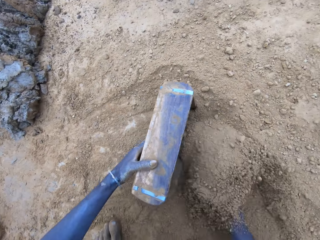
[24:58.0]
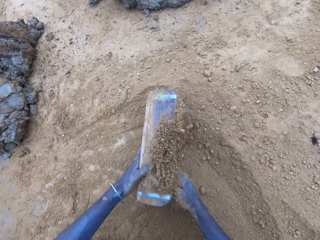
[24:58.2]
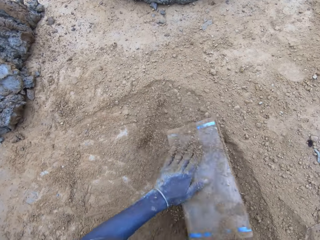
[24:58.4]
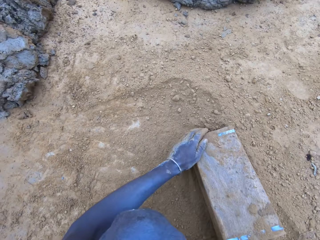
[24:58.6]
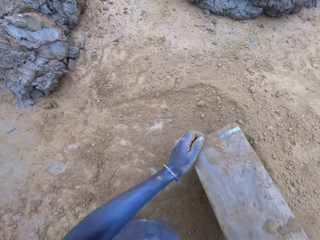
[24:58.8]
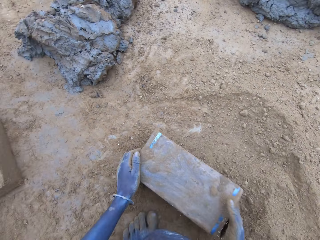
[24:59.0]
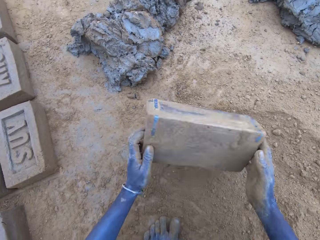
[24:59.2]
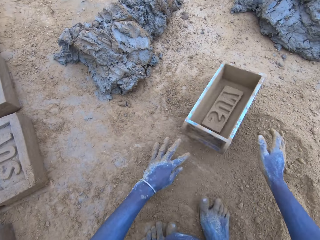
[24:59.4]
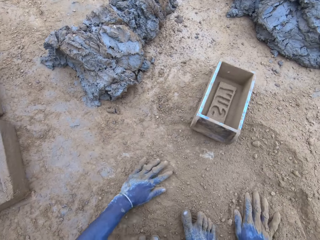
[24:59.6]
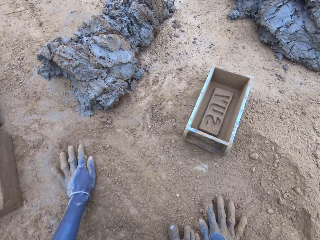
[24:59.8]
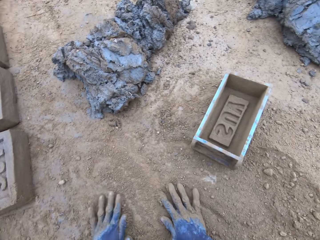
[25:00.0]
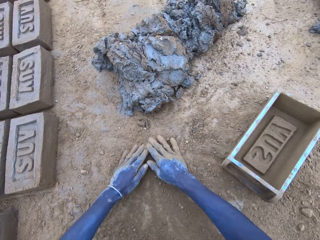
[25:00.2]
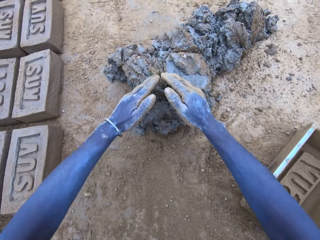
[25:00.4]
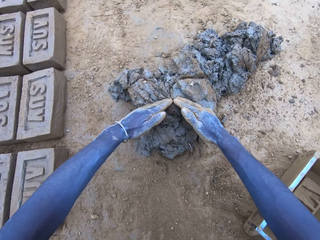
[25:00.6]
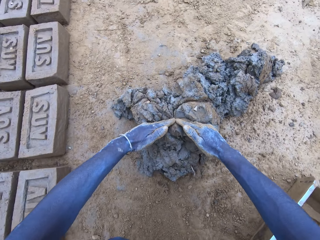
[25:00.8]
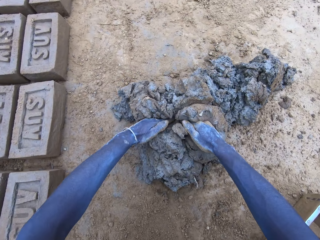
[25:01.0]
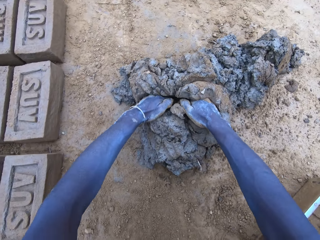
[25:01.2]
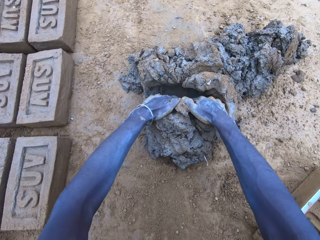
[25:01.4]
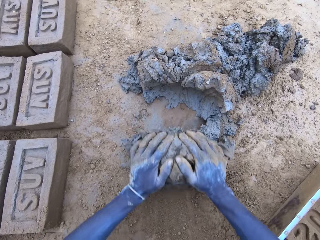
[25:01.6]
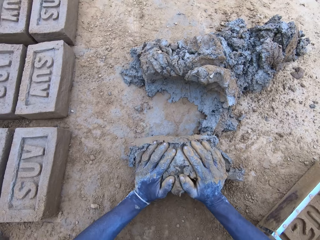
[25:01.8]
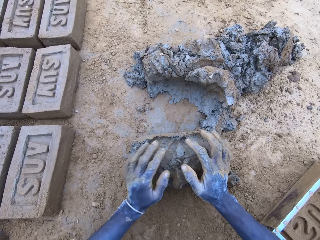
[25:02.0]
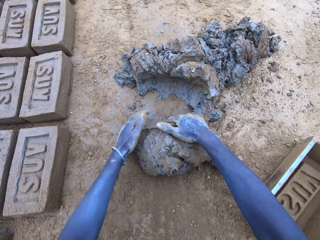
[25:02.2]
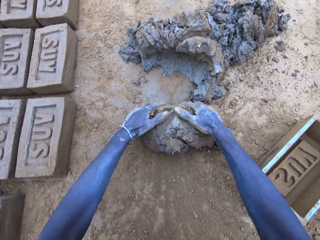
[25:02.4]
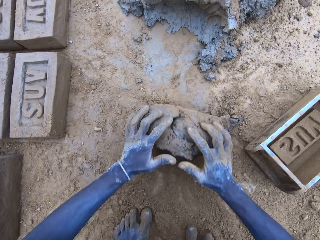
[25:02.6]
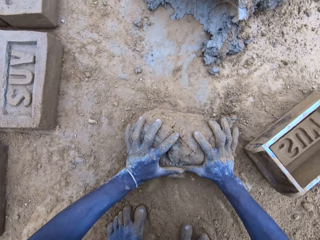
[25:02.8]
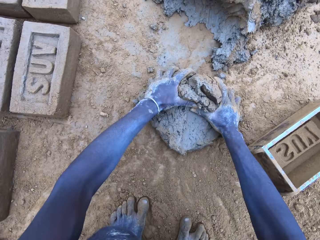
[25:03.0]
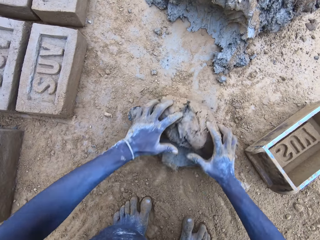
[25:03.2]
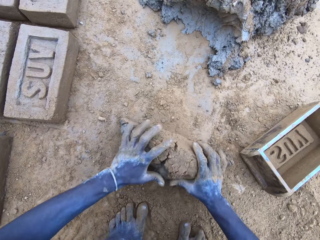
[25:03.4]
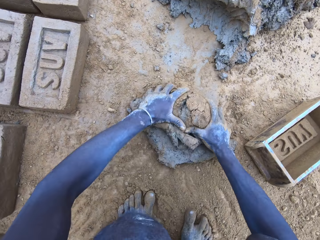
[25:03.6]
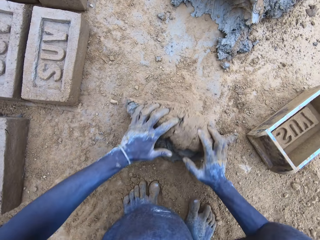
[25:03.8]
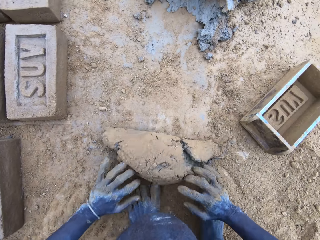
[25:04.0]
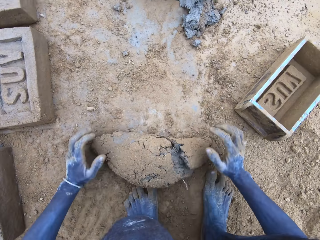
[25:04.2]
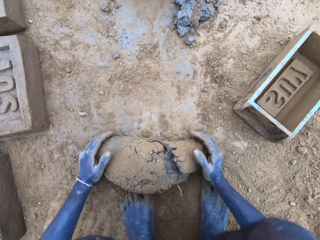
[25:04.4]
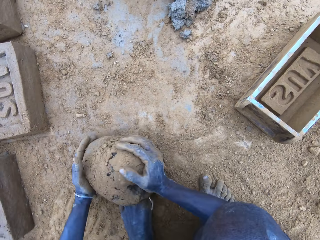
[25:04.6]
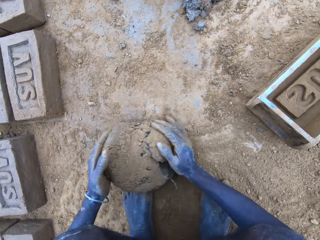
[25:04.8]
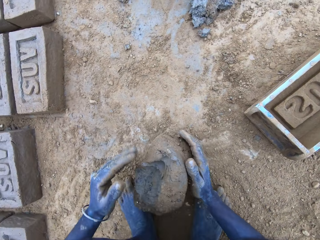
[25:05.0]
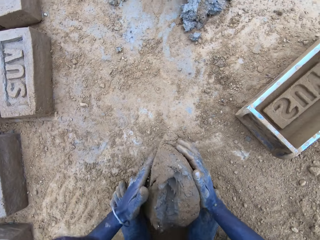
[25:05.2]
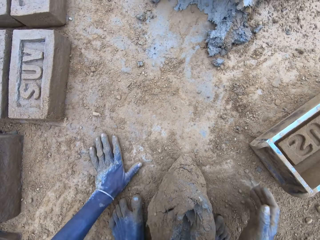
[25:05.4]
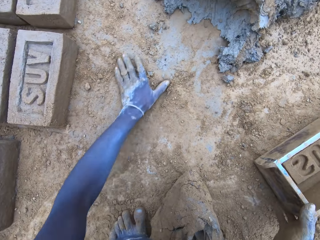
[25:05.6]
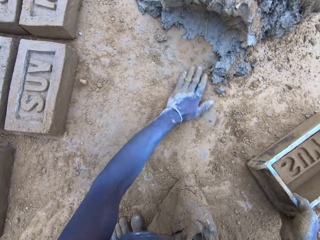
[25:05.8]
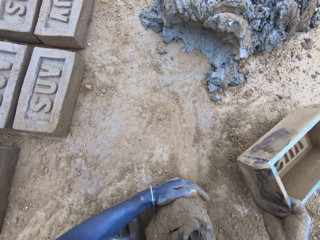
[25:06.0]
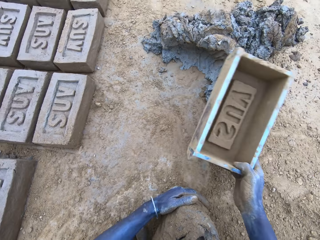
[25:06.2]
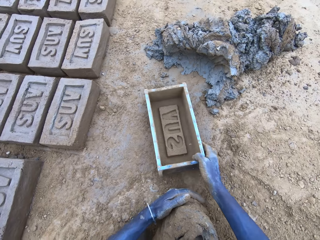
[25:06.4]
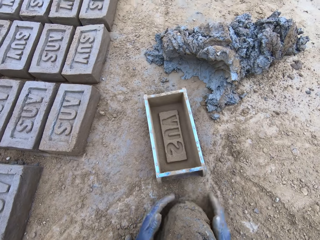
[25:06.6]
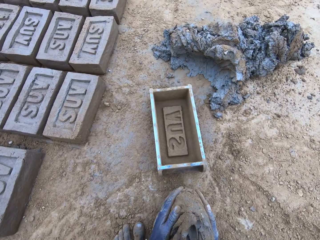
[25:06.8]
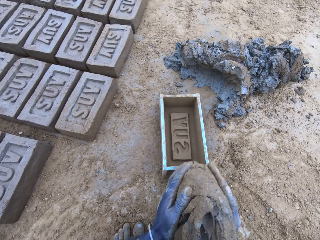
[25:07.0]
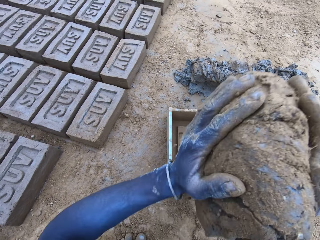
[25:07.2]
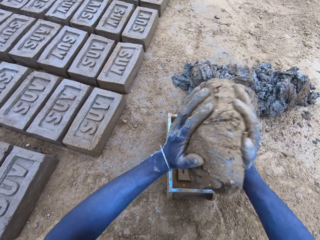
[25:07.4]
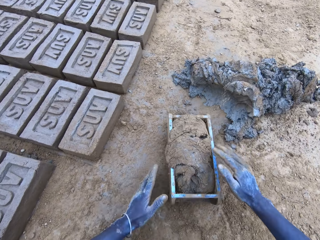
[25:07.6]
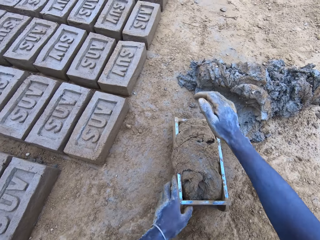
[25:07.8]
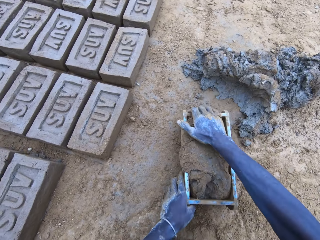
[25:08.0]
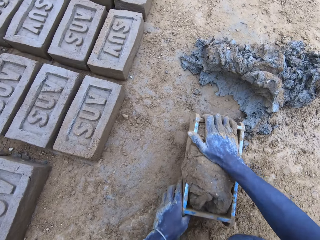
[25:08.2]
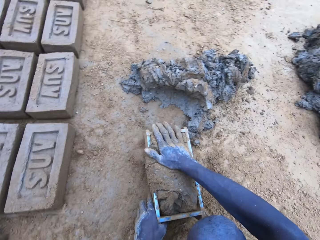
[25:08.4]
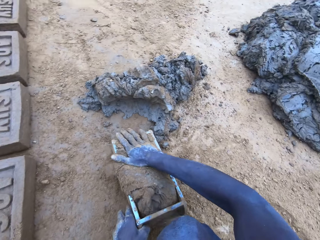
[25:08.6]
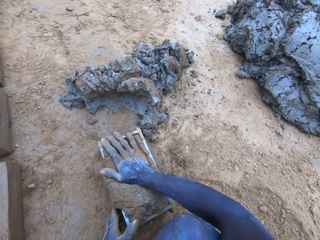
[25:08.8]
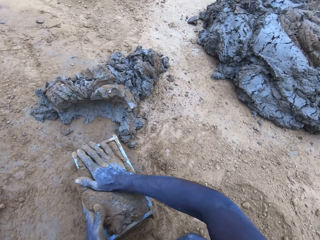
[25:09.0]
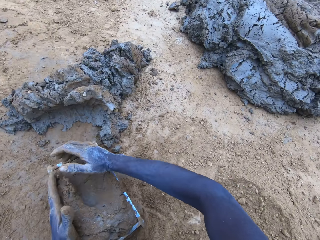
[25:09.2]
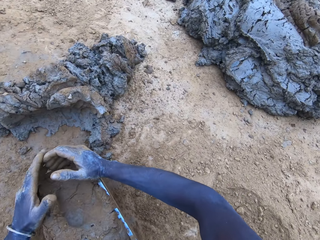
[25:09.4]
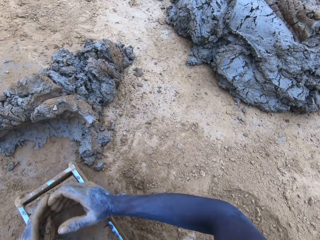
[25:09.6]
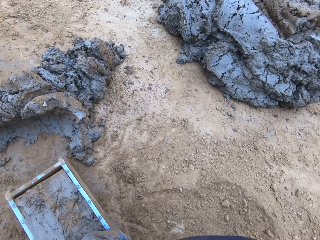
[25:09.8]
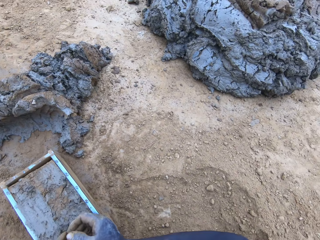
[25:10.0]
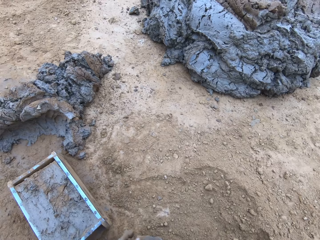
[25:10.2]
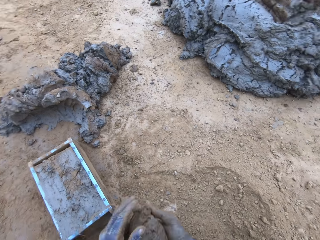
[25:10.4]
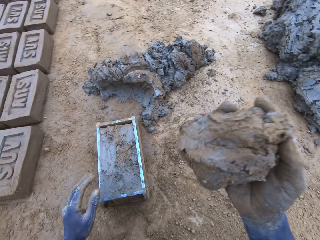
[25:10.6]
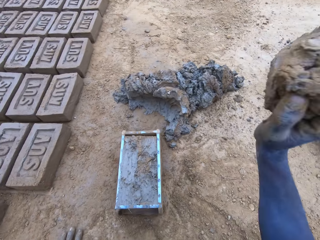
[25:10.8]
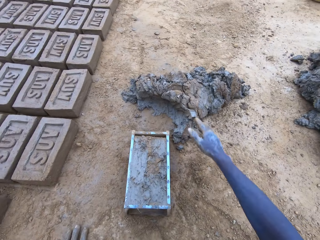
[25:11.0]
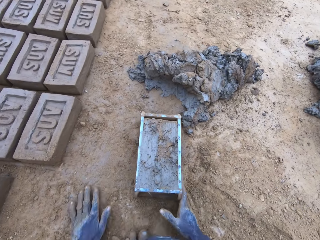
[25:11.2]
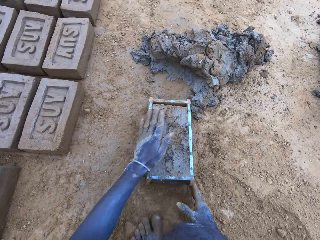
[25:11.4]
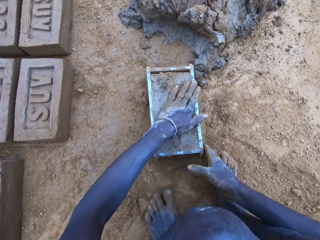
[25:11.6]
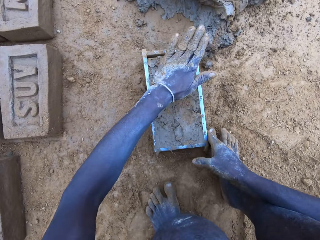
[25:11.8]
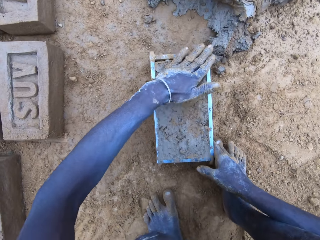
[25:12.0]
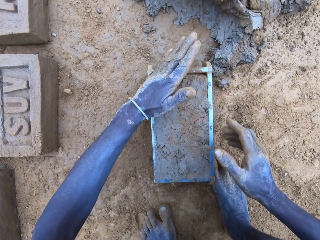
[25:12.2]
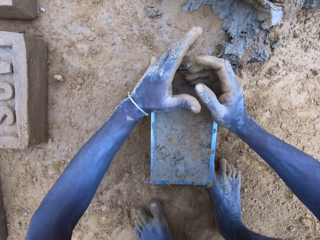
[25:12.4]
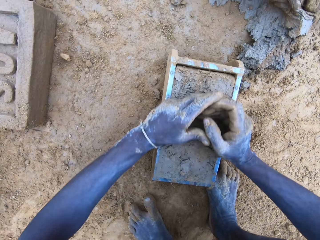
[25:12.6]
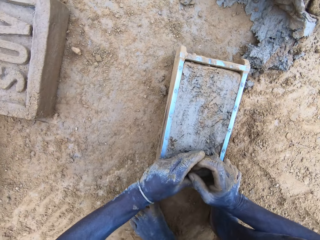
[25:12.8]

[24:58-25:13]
The camera wearer puts soil in the brick mould. They pour the soil from the brick mould on the ground. They put the brick mould aside. They scoop clay or mud using hands. They roll the clay on the ground. They lift the brick mould. They put the clay in the brick mould. They scoop the excess mud on the brick mould. They throw the mud on the pile of mud.

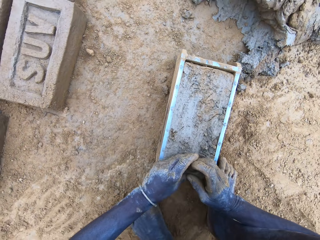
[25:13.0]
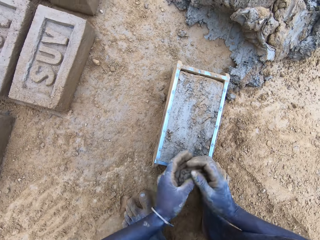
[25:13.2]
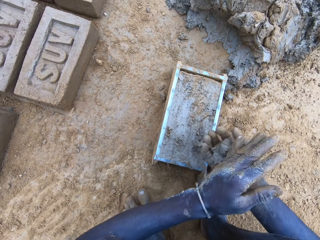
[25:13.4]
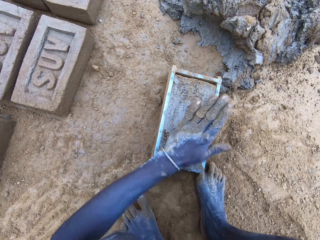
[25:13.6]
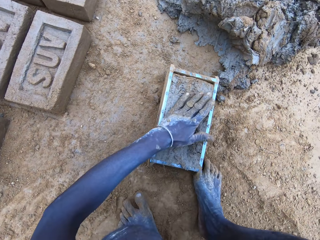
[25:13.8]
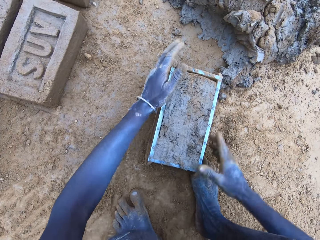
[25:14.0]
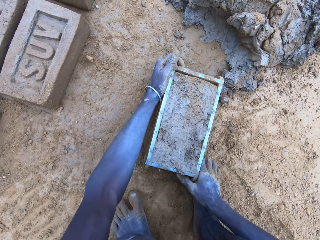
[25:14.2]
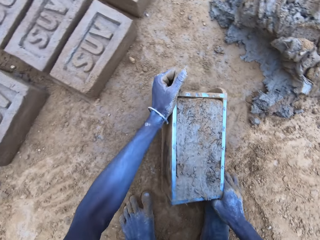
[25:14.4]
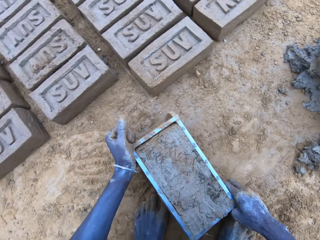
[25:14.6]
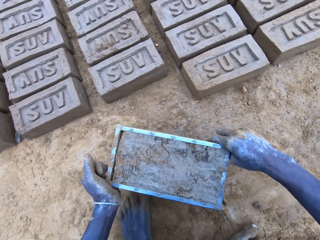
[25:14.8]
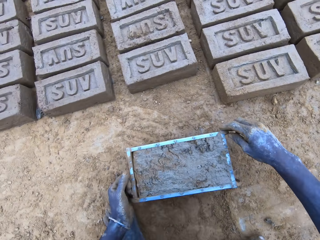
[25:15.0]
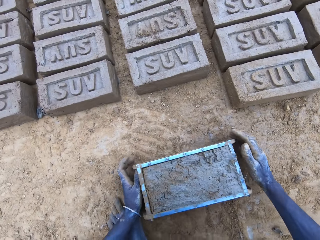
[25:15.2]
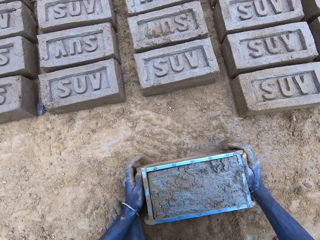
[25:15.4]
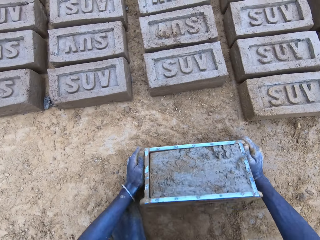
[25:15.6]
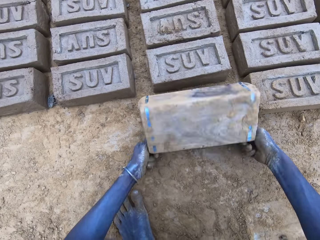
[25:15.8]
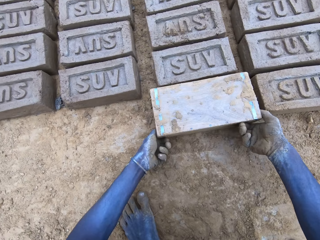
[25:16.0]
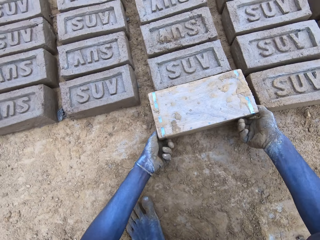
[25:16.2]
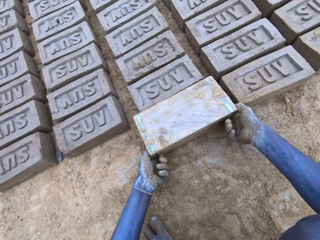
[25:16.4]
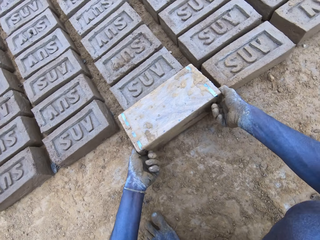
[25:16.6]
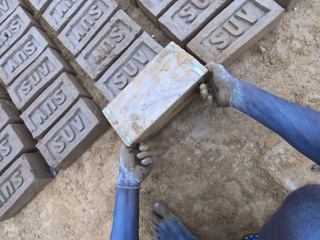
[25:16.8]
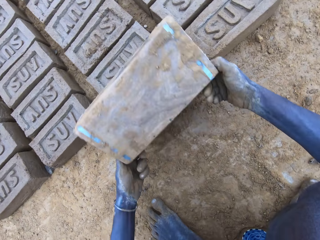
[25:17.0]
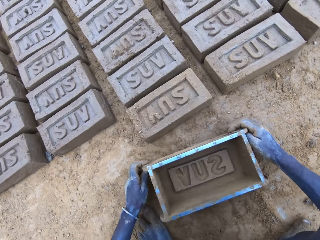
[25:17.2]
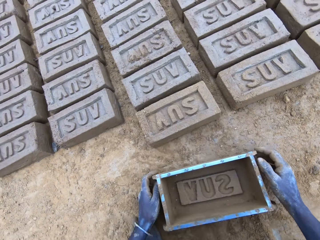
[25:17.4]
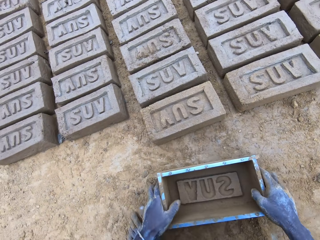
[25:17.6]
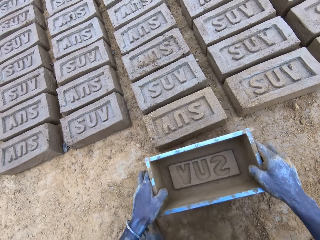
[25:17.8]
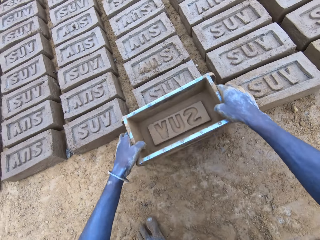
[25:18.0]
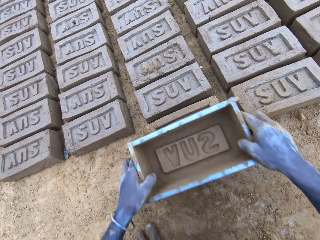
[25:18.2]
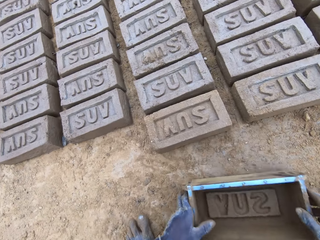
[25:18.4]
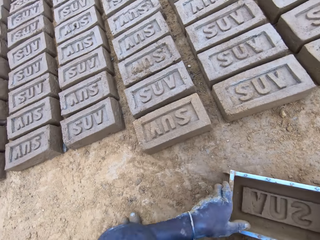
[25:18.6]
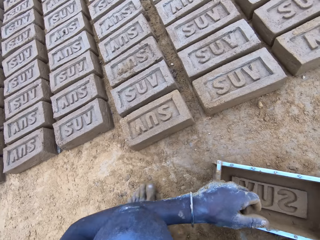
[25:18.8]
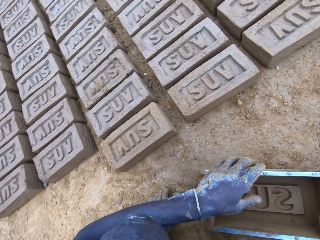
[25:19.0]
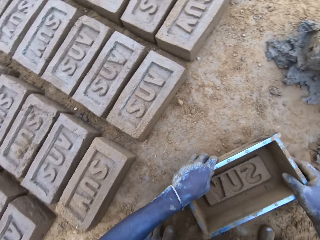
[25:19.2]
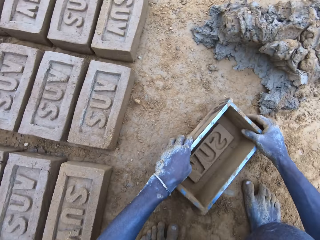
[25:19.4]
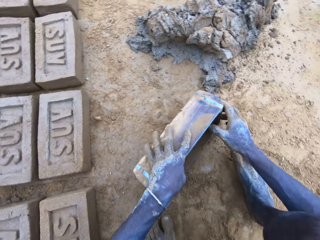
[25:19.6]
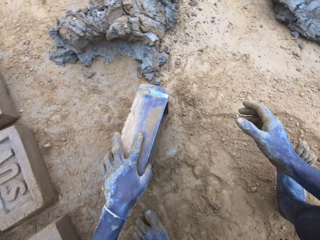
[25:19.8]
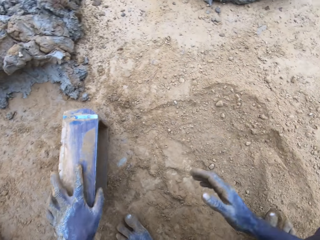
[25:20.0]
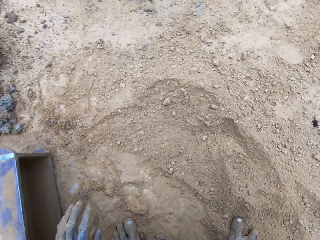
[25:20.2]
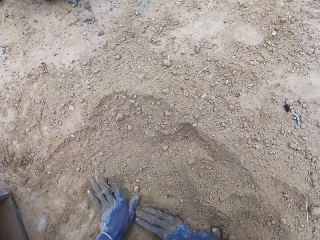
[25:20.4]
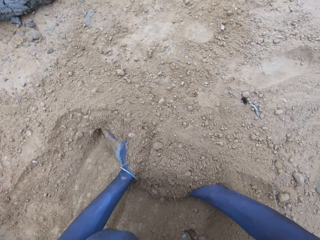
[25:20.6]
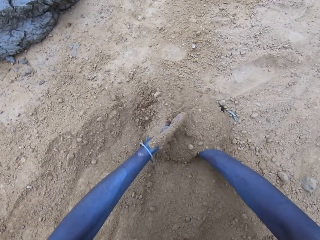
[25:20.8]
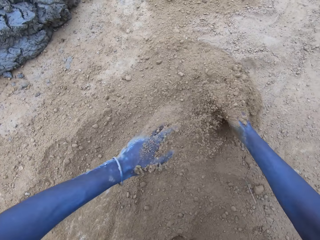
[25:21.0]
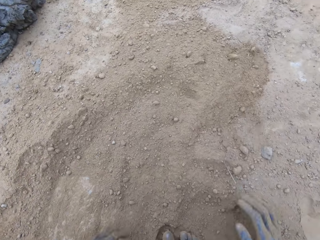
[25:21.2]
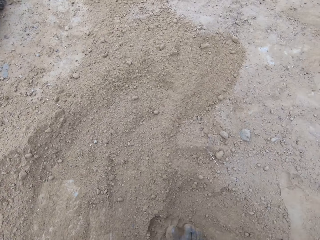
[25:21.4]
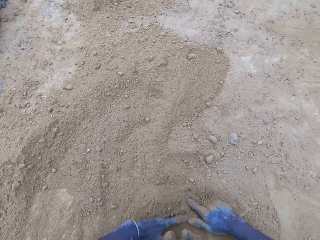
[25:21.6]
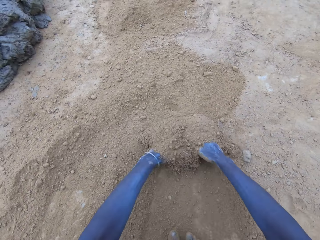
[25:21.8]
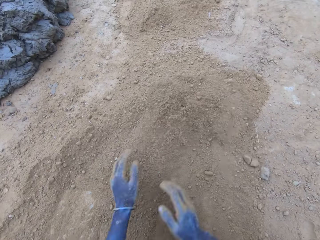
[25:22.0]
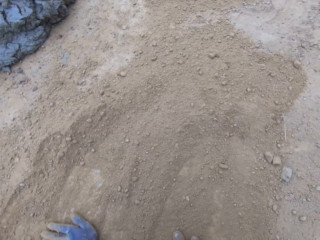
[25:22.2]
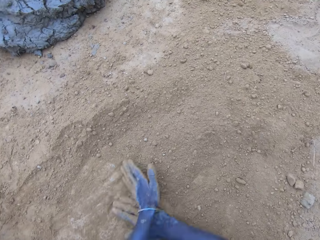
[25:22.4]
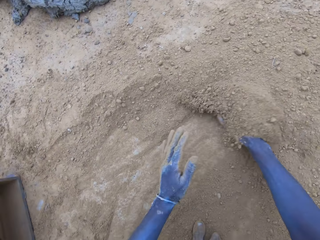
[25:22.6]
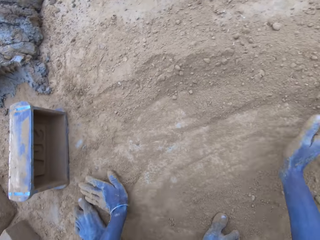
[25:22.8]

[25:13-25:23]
The camera wearer removes excess clay or mud. They lift a brick mould. They pour the mud in the brick mould on the ground. They press the clay with the brick mould. They push soil on the ground with hands.
